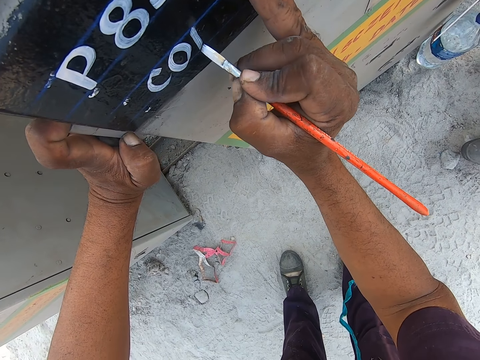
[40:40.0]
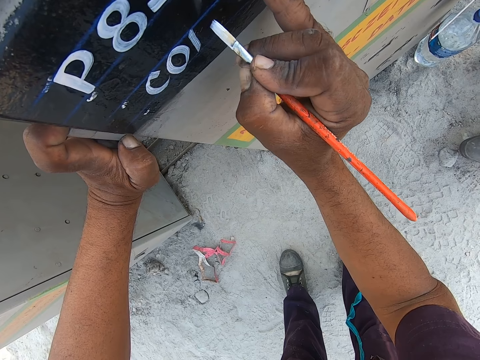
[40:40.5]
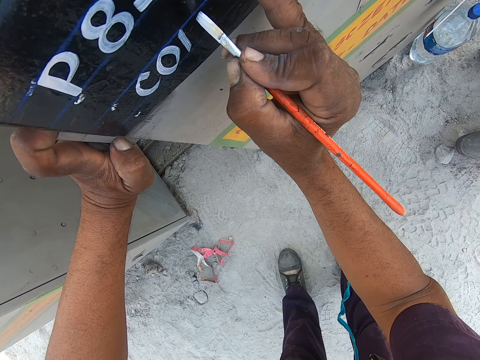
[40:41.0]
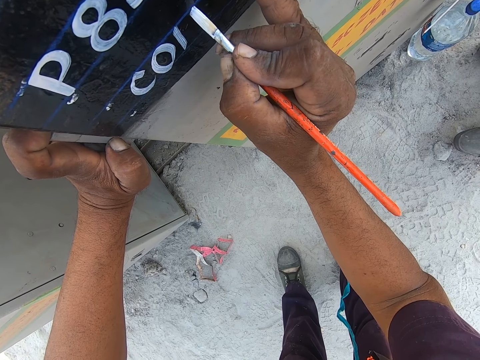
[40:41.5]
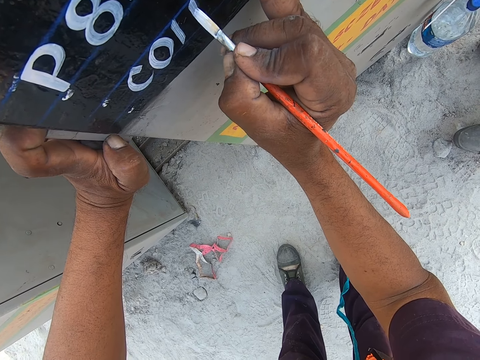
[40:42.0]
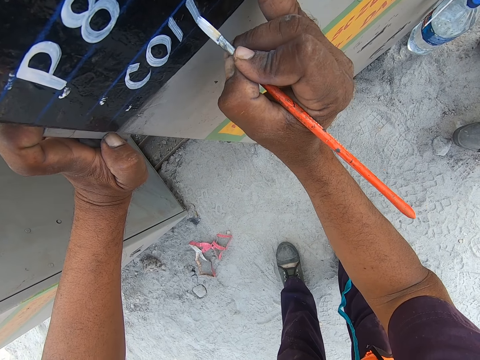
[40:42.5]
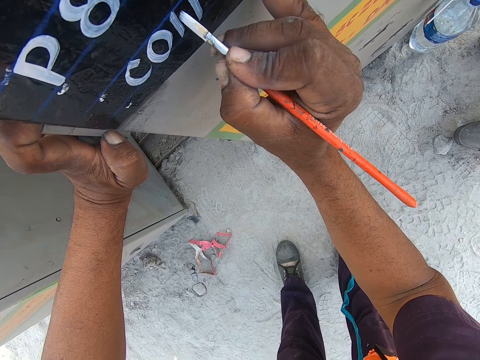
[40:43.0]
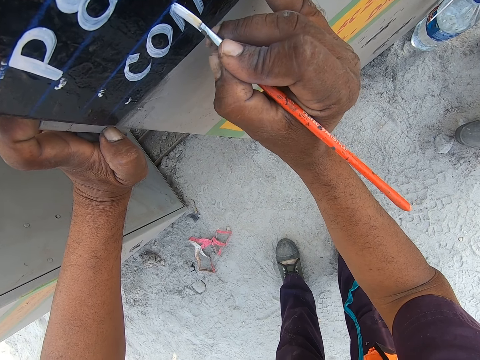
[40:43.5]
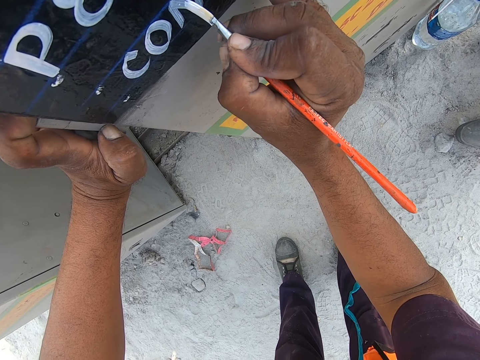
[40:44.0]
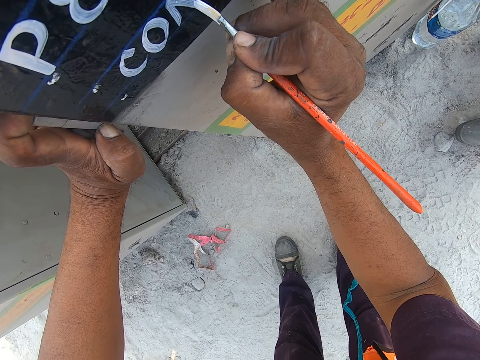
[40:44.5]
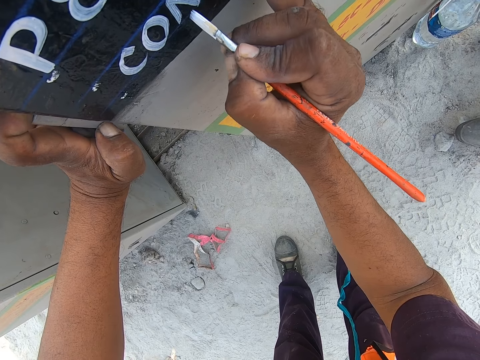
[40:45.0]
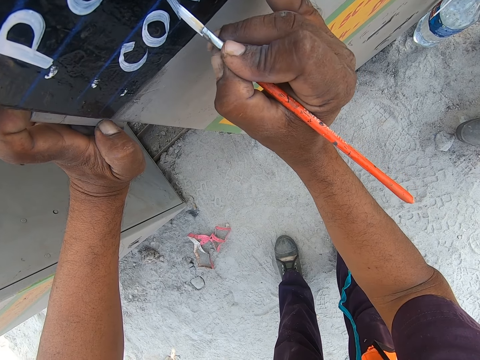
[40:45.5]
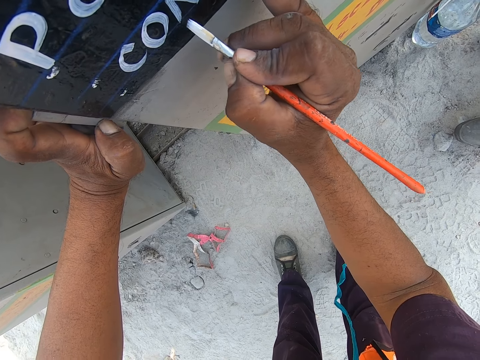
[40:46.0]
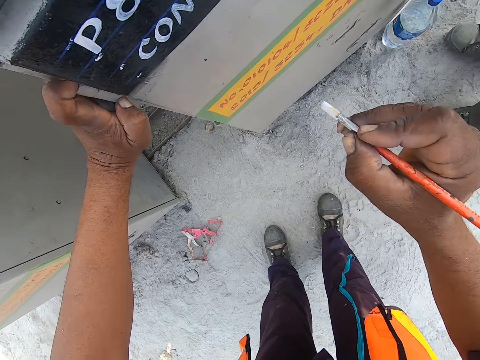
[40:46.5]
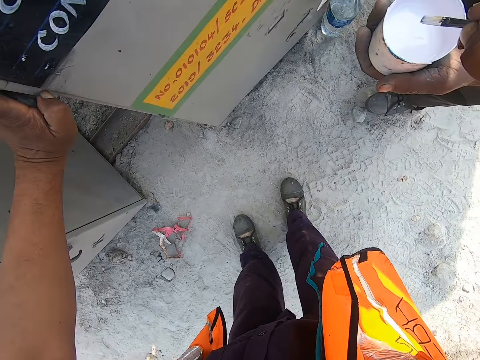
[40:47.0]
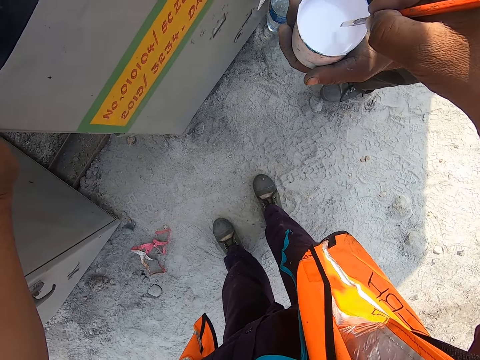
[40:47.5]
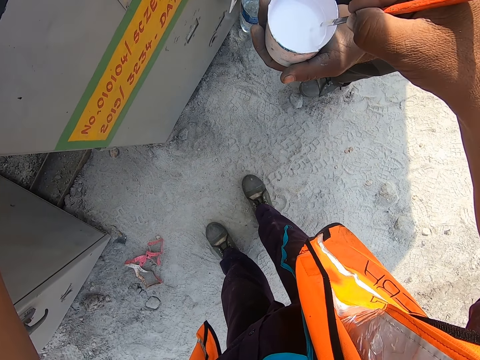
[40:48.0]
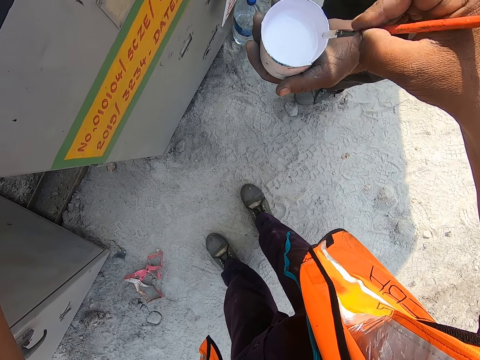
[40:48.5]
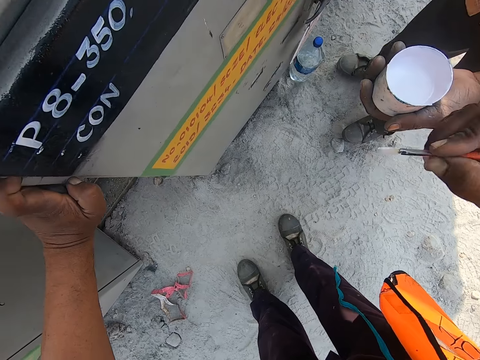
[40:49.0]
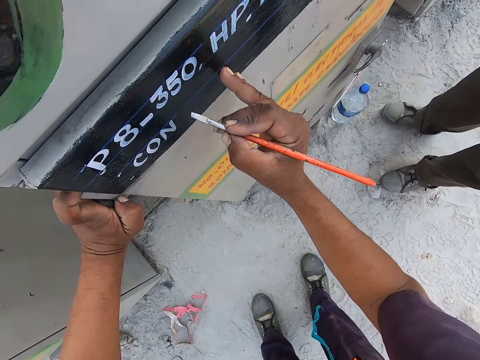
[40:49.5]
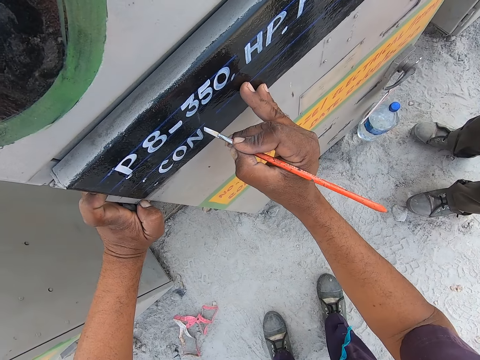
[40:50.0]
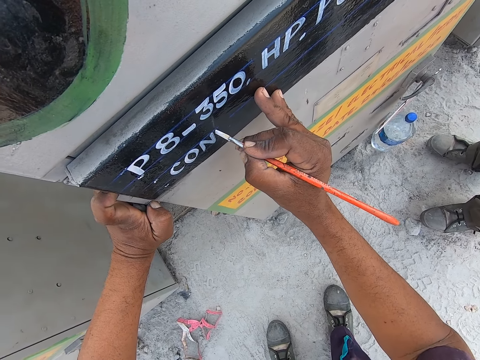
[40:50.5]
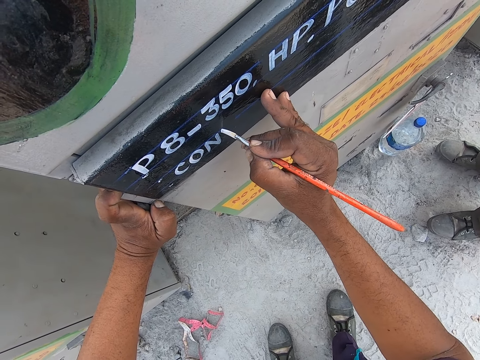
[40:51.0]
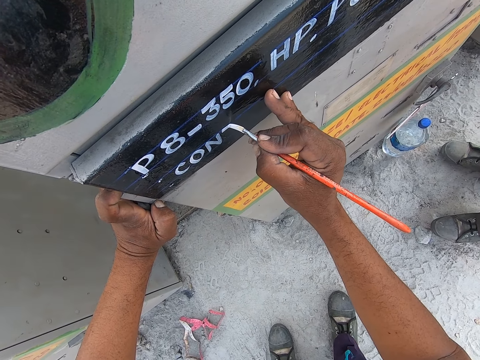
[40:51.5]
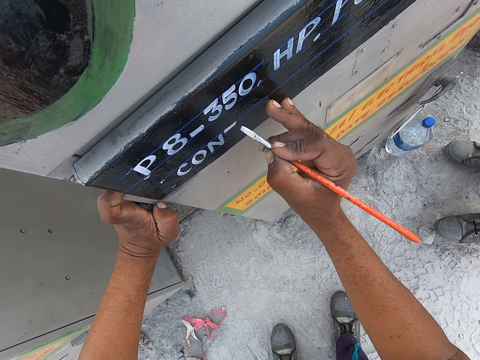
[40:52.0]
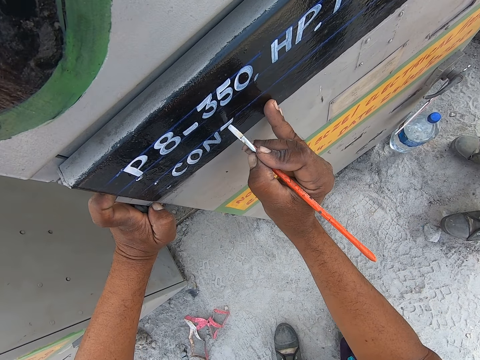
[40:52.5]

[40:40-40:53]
The camera wearer dips the paint brush in the paint. They write with the paint brush on the VCB breaker.

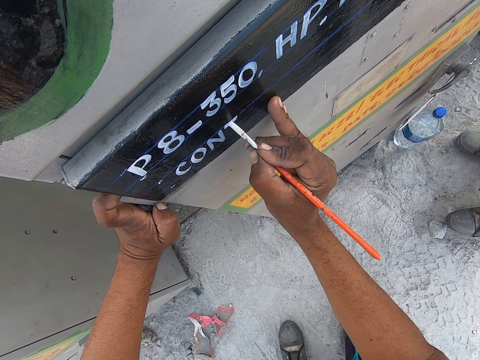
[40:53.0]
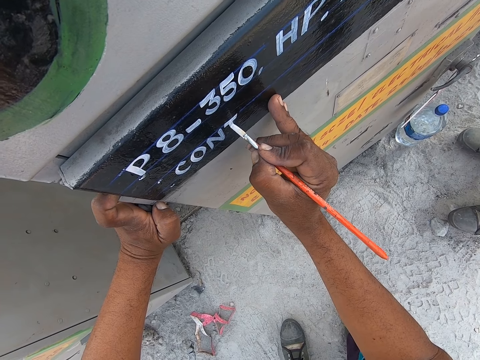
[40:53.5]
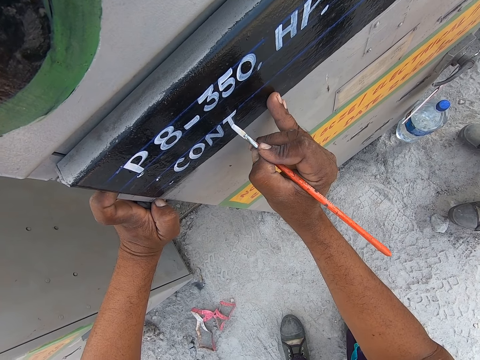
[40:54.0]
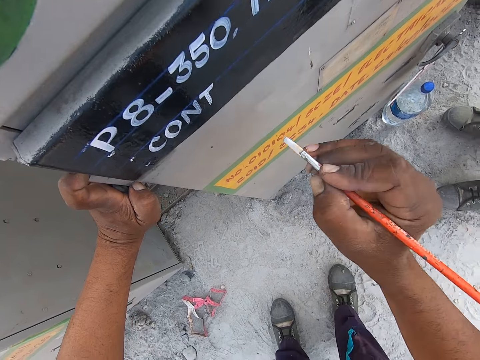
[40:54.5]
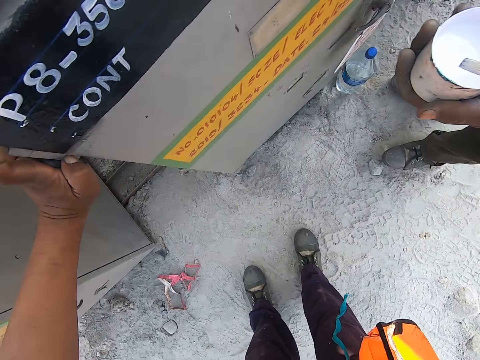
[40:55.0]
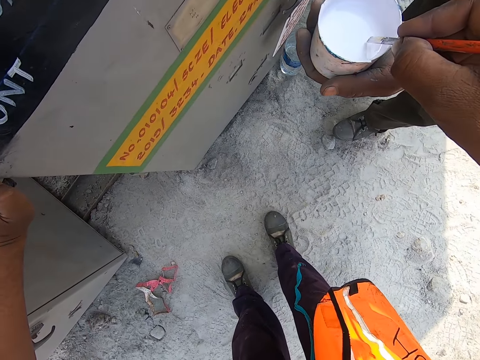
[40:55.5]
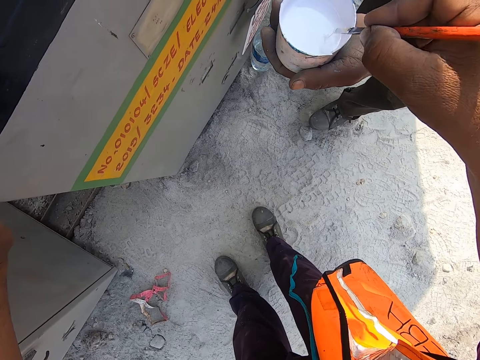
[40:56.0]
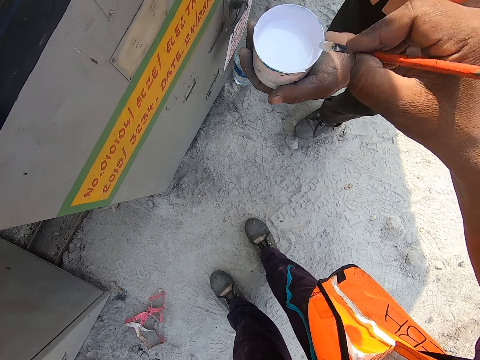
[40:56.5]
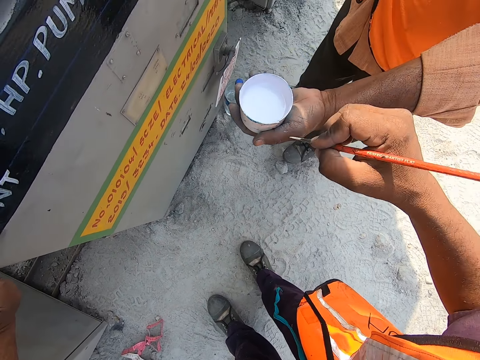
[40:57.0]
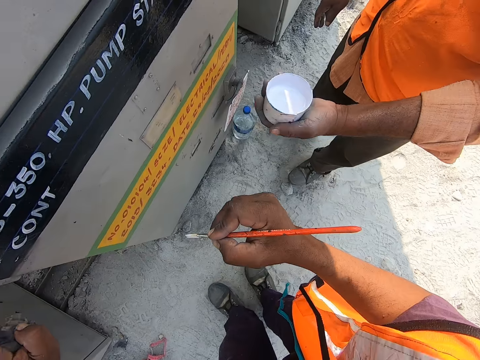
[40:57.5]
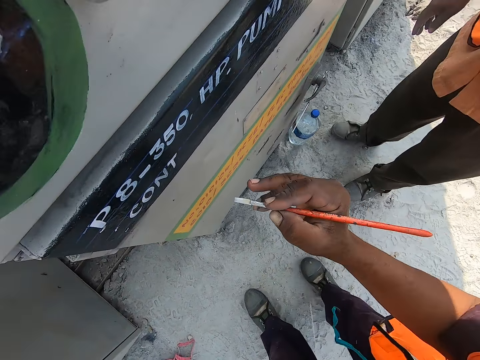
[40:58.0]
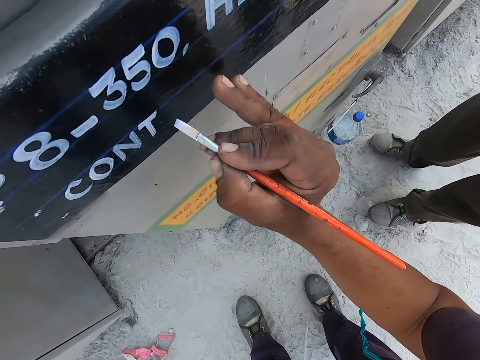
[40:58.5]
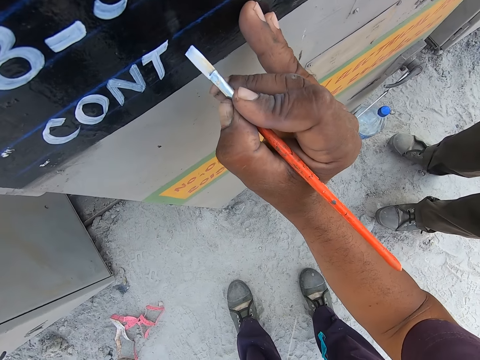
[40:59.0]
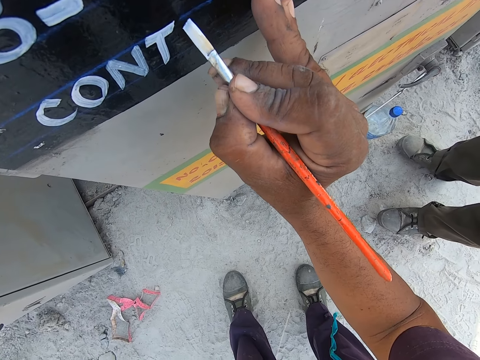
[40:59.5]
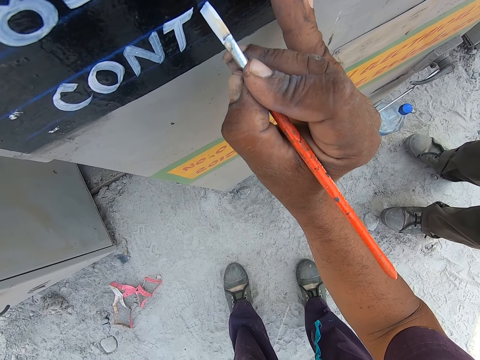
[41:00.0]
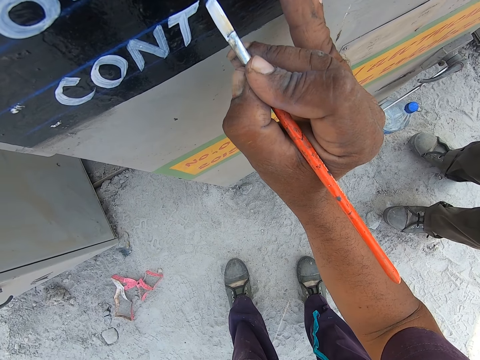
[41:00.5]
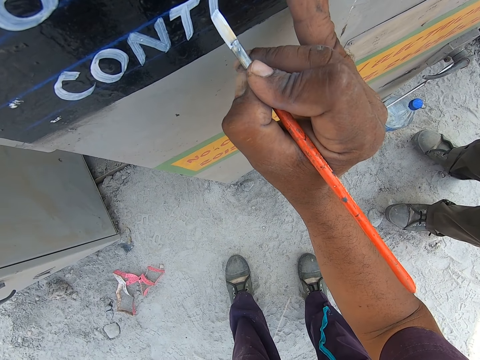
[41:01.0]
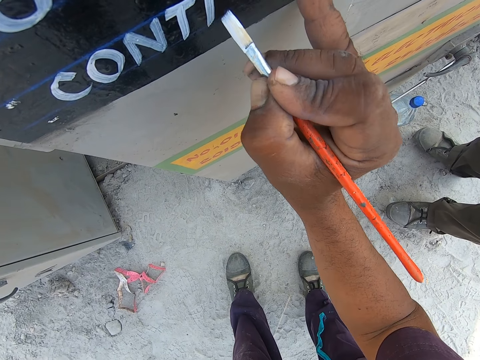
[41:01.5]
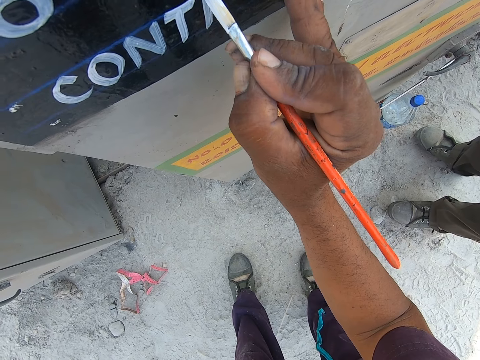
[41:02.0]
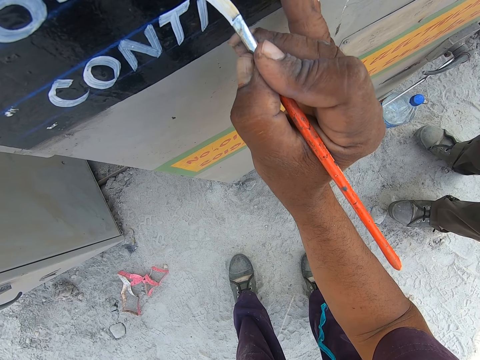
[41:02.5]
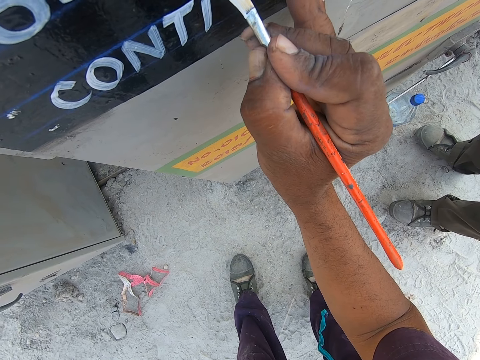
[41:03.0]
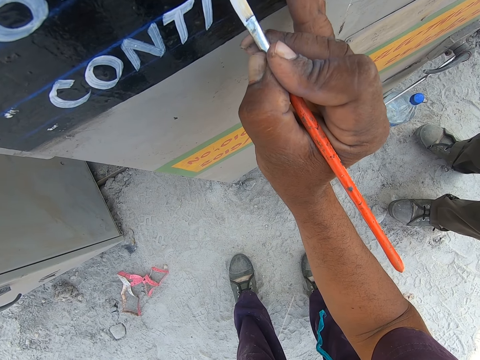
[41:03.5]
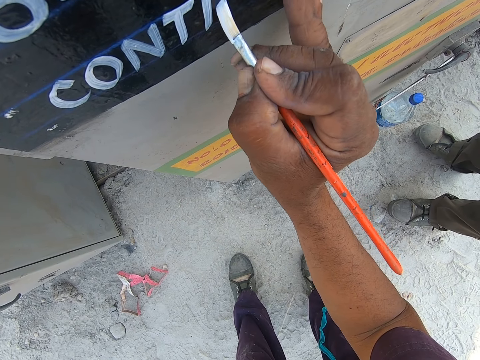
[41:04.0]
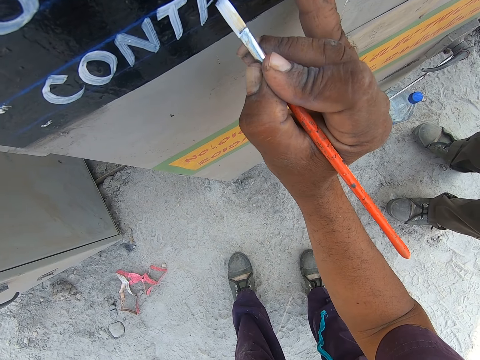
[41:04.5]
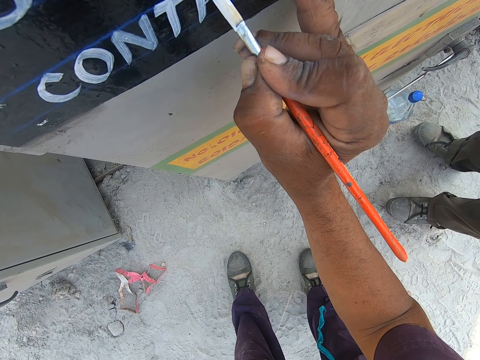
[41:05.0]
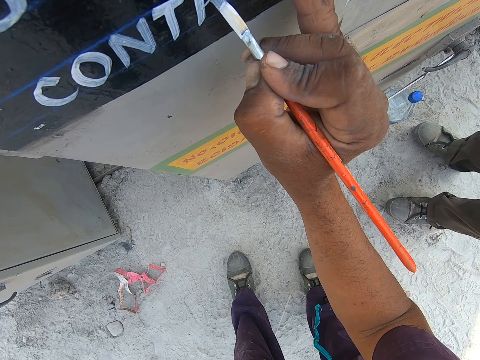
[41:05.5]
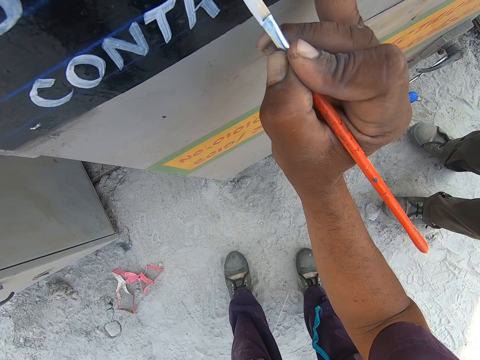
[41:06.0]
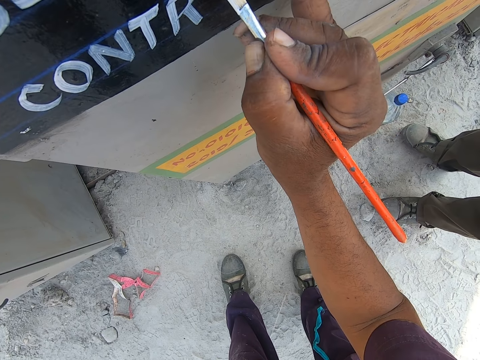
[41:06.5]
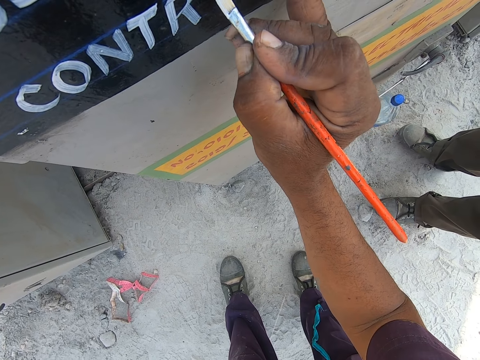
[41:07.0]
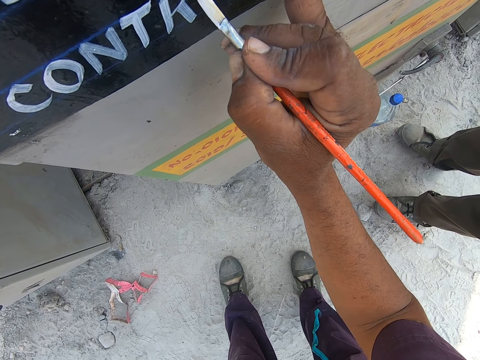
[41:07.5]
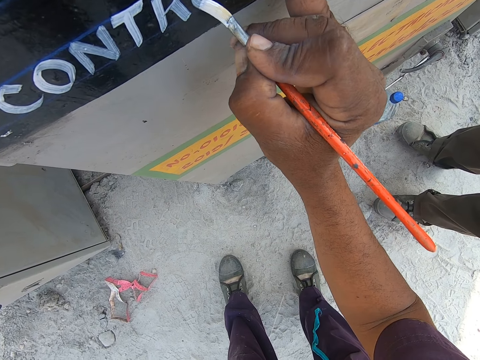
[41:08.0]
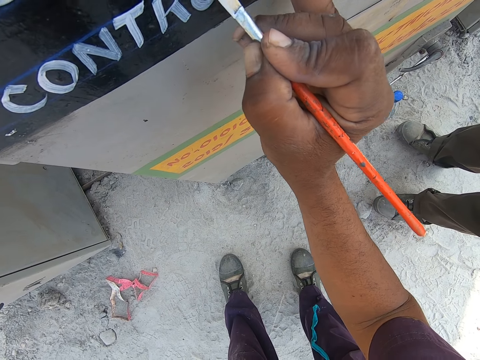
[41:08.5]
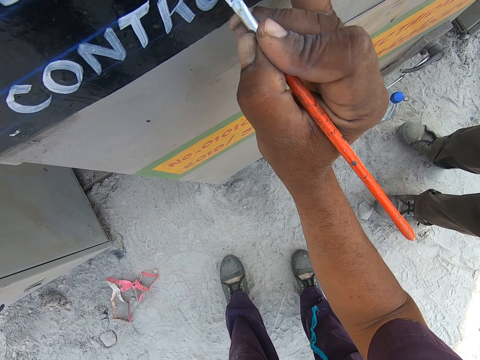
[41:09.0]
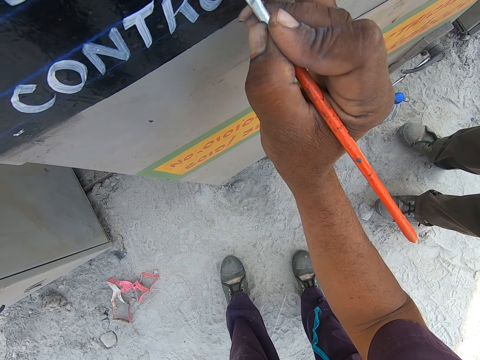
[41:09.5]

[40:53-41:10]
The camera wearer dips the paint brush in the paint. They write with the paint brush on the VCB breaker.
